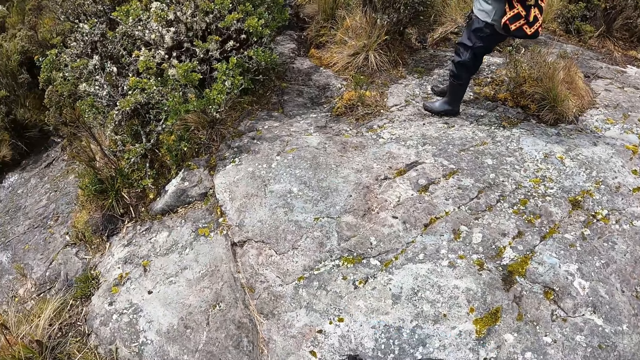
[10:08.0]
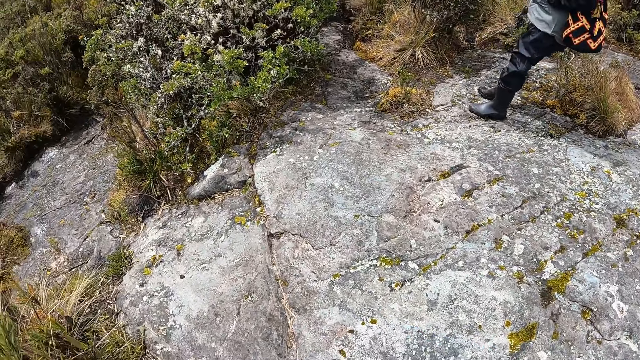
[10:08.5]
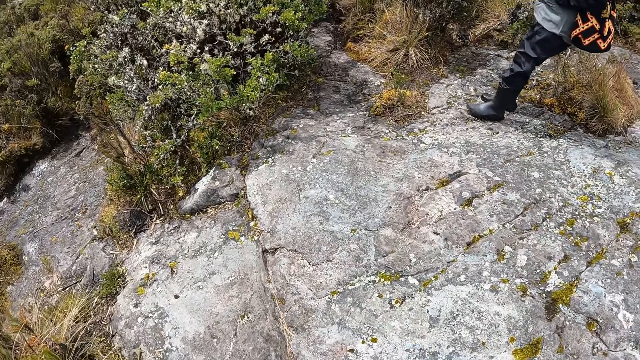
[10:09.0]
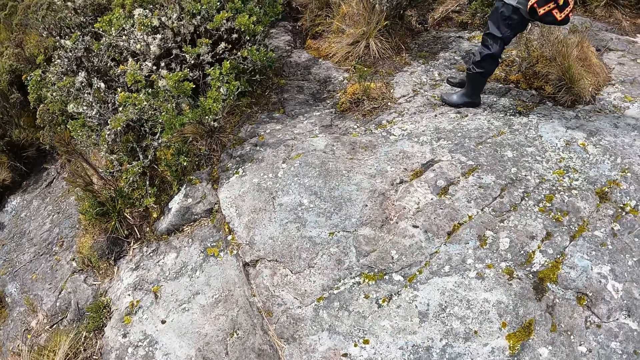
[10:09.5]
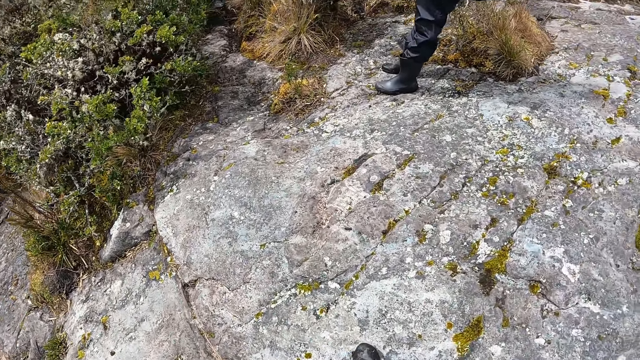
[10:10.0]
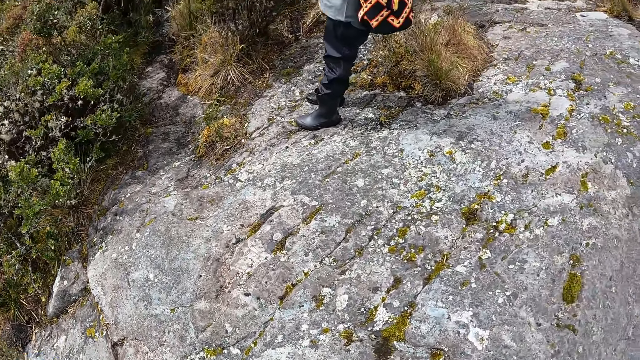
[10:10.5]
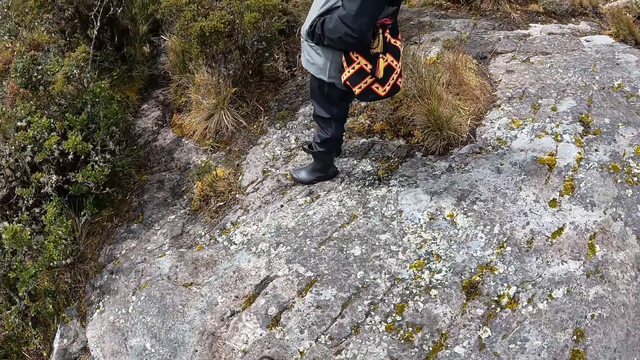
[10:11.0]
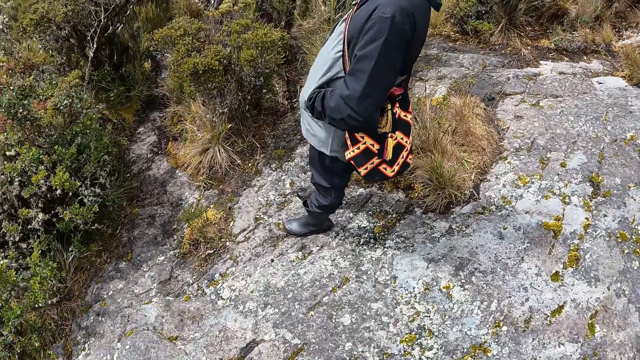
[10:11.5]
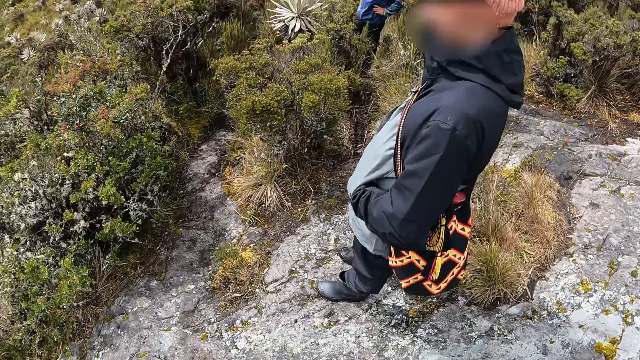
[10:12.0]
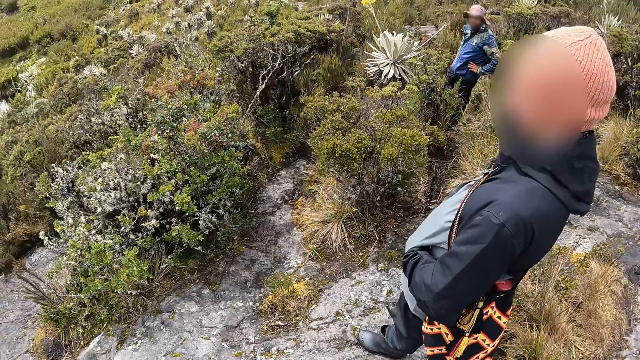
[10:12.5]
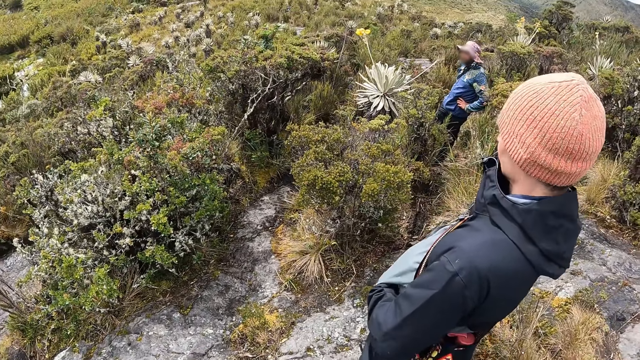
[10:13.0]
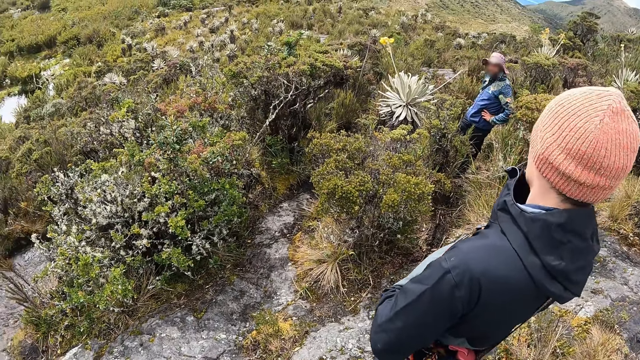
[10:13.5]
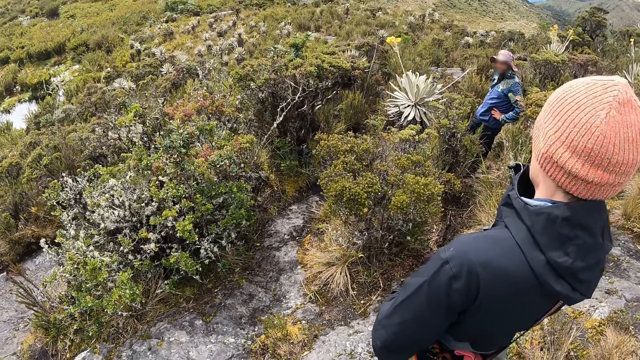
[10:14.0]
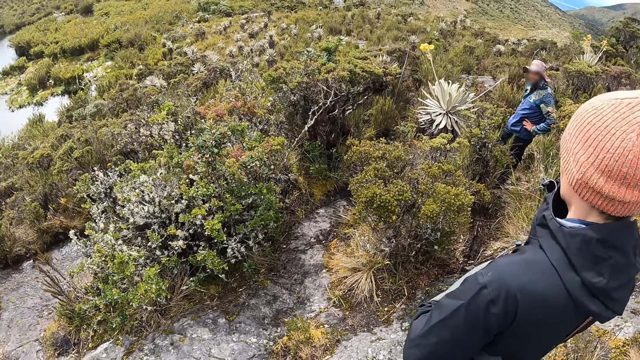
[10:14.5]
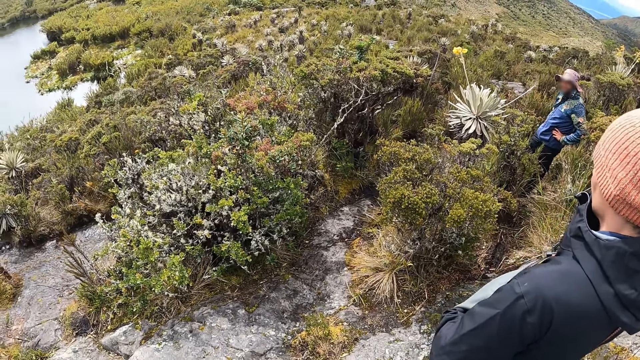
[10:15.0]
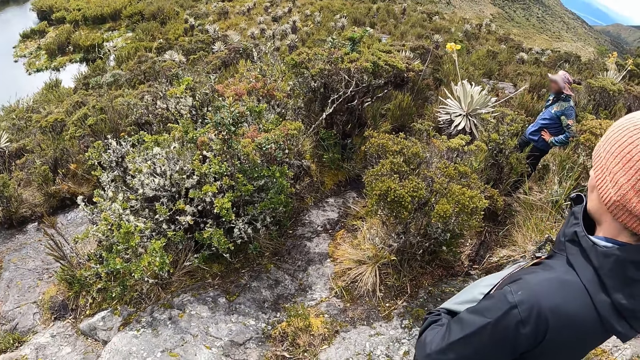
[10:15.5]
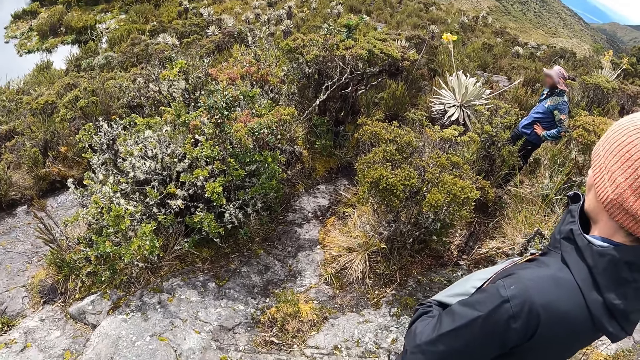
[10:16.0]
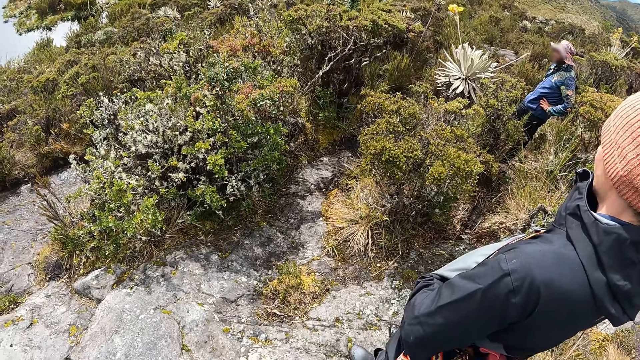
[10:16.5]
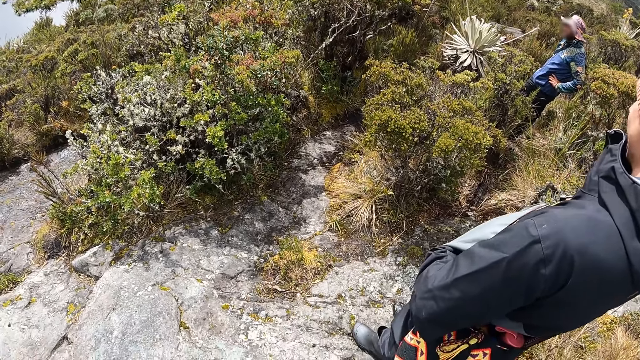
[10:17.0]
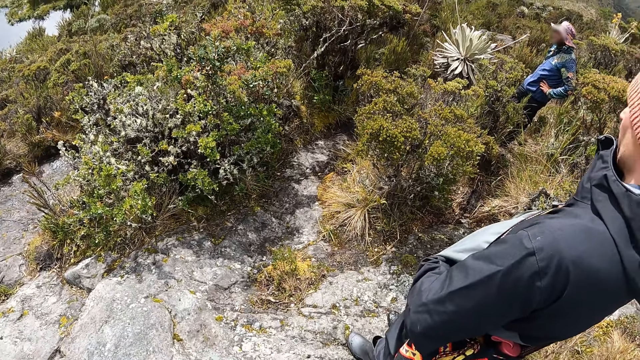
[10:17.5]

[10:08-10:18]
The camera wearer looks at the gumboots of a person. They look at another person. They look at the vegetation.

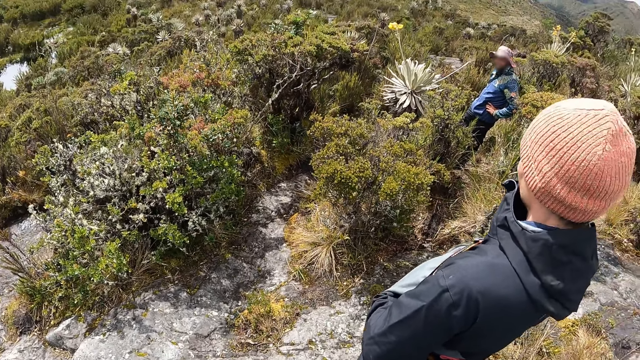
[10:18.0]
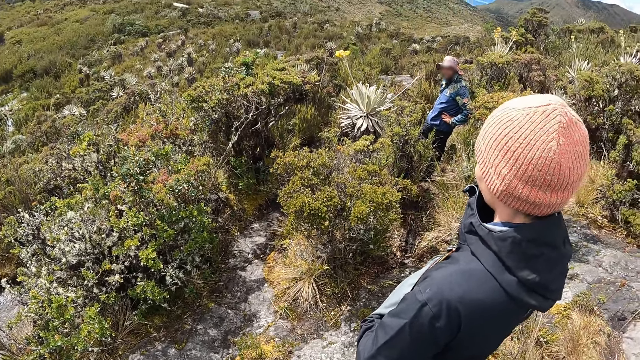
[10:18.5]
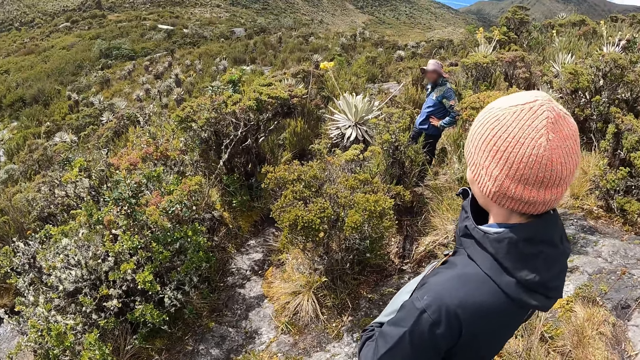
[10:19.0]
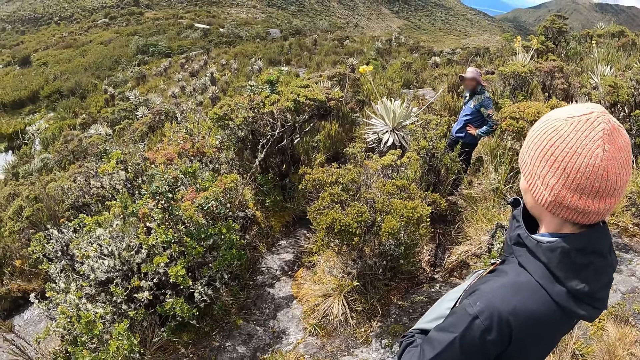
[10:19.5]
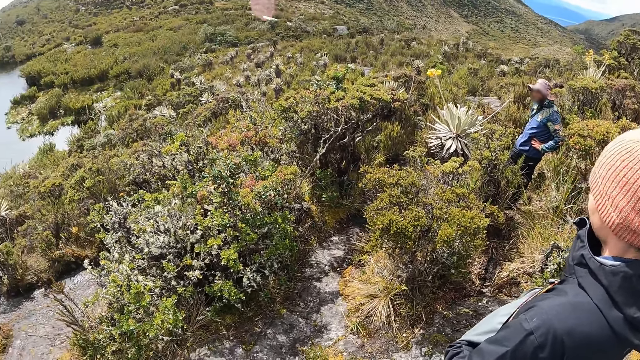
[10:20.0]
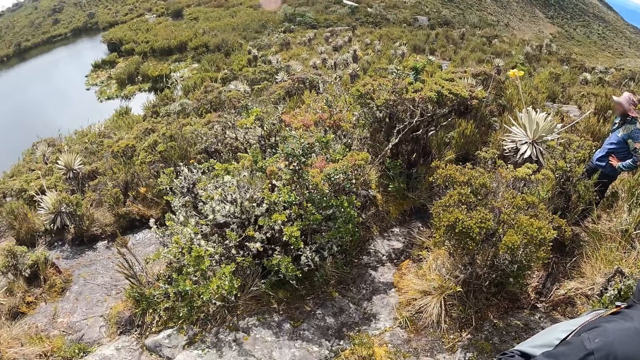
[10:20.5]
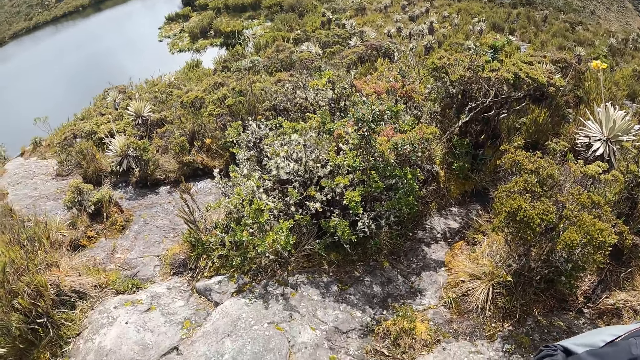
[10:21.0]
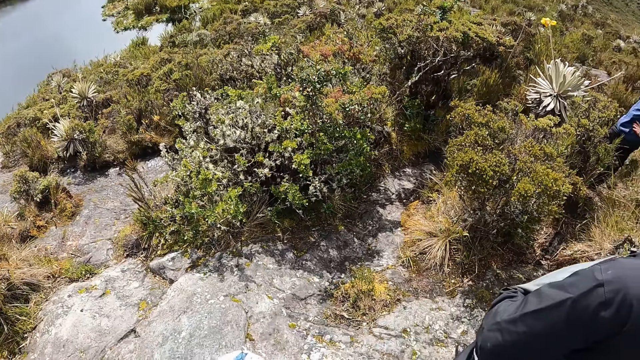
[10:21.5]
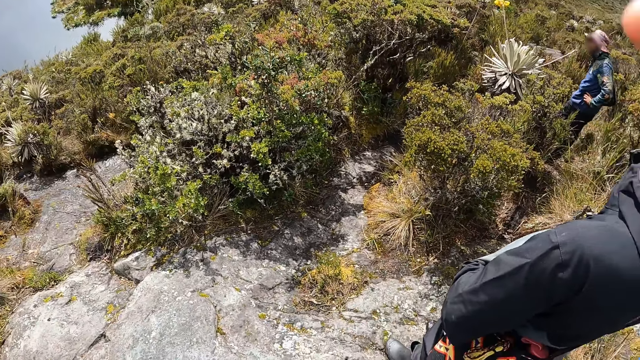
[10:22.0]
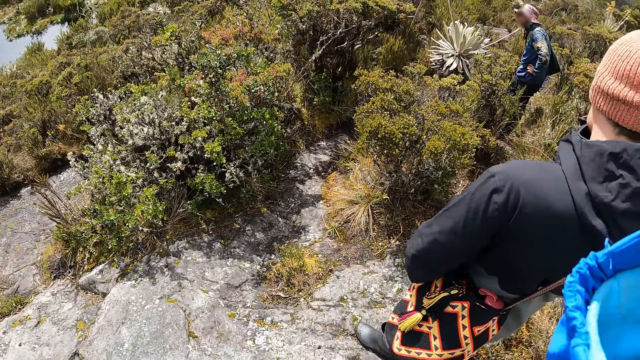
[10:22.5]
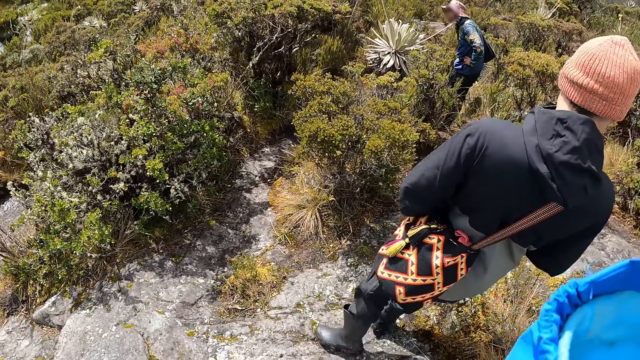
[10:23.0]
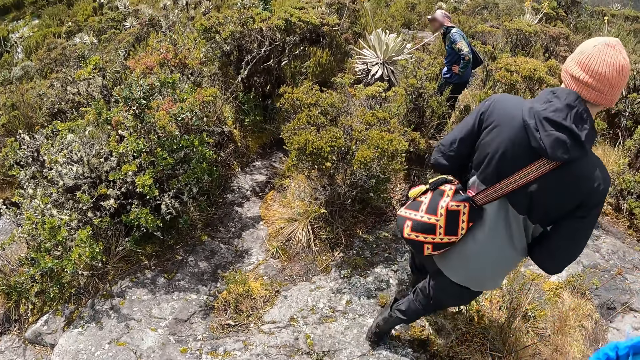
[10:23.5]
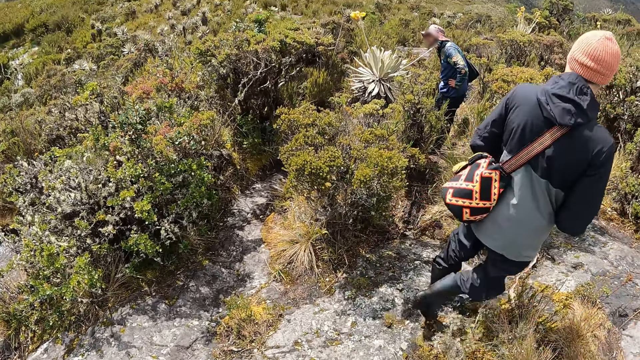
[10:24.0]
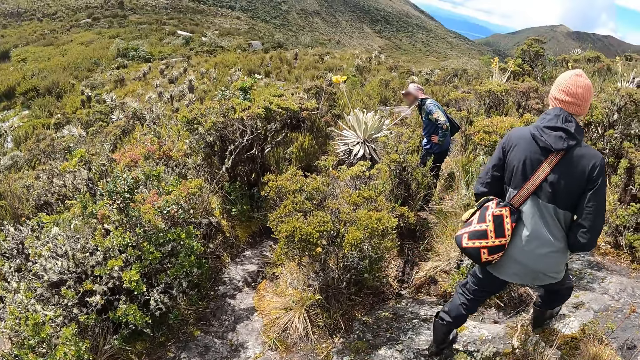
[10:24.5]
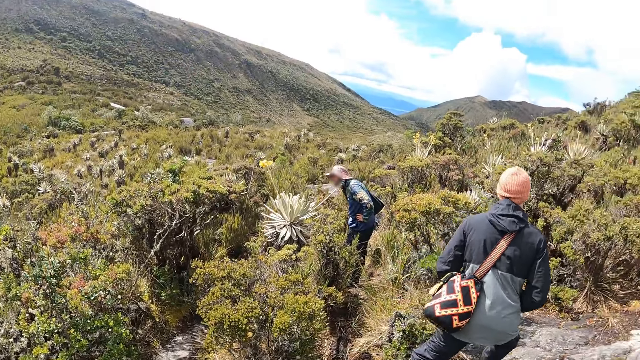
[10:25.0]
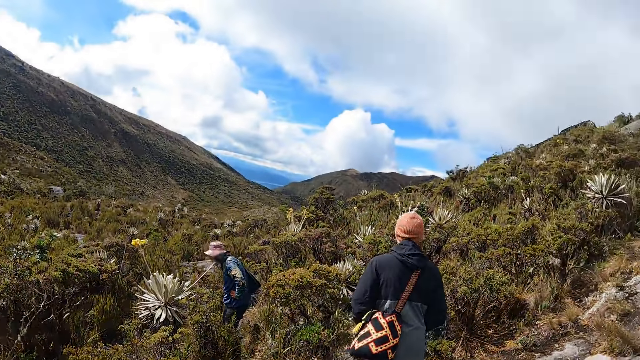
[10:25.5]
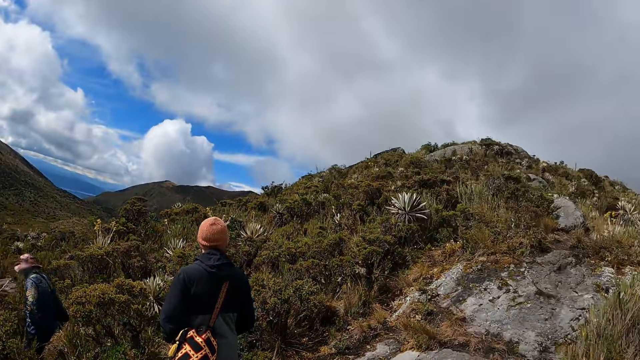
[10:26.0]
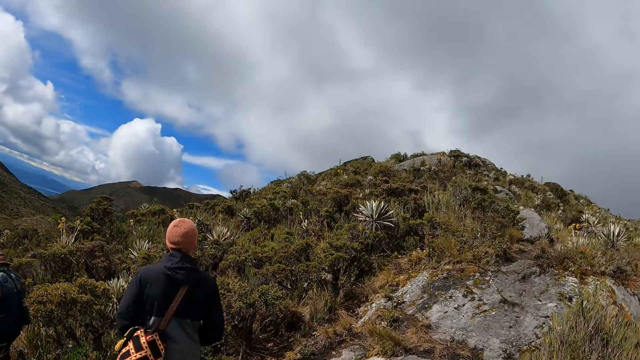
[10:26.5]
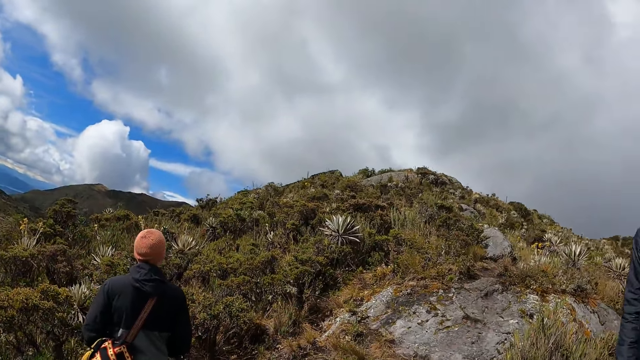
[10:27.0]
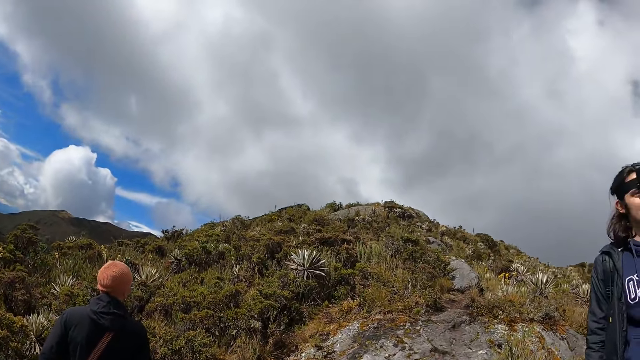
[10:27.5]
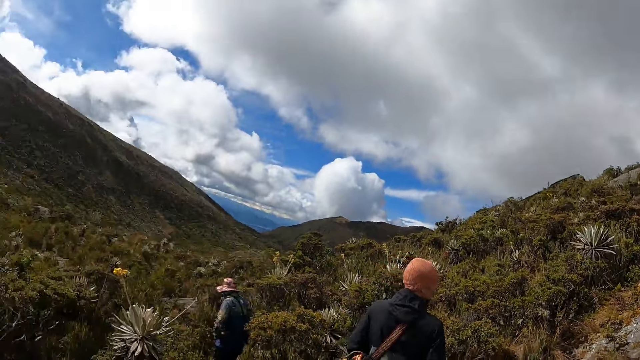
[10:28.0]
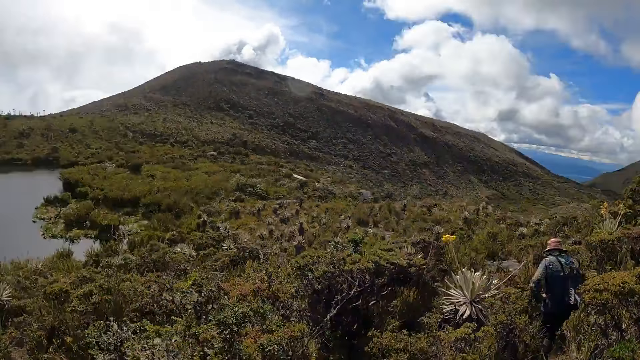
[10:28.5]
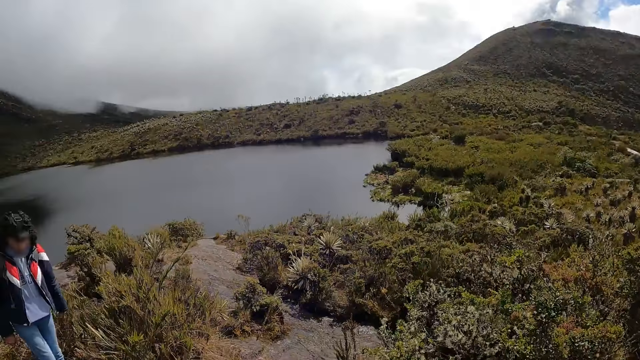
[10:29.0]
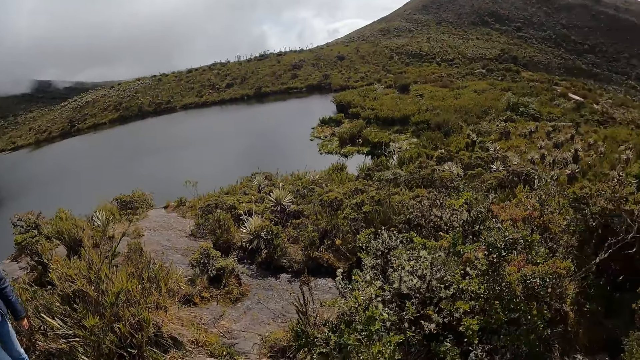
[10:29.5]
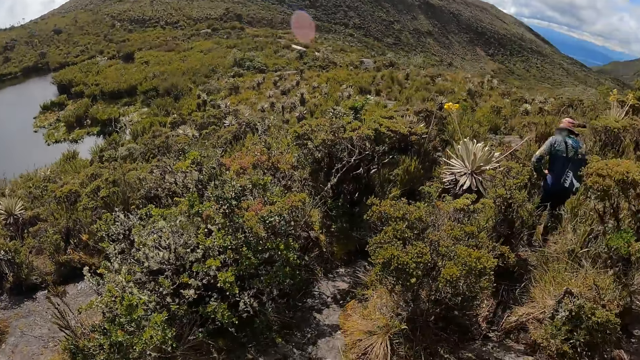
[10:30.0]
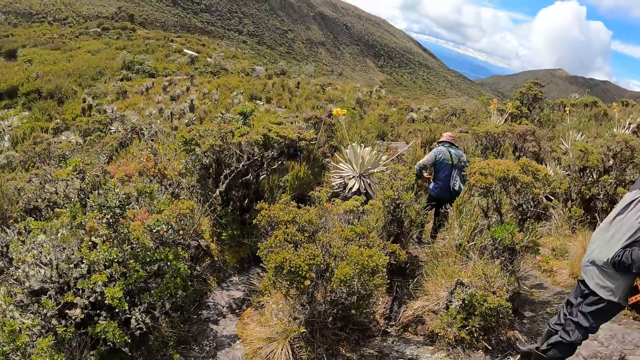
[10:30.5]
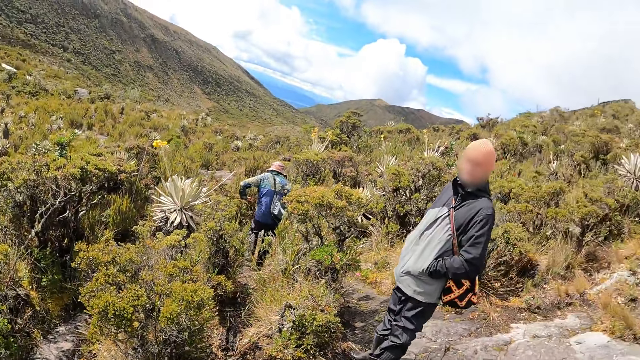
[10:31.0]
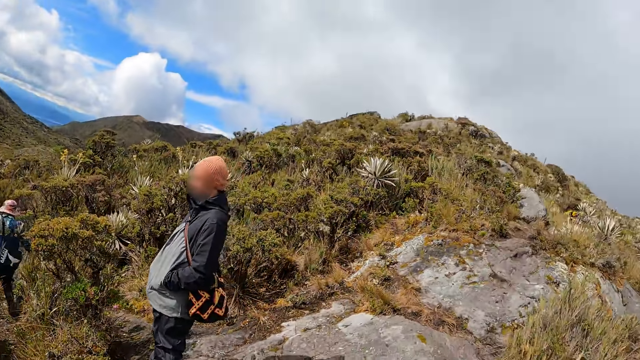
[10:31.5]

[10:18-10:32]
The camera wearer looks at a person. They look at the water. They look at the valleys. They look at another person. They look at another person.
